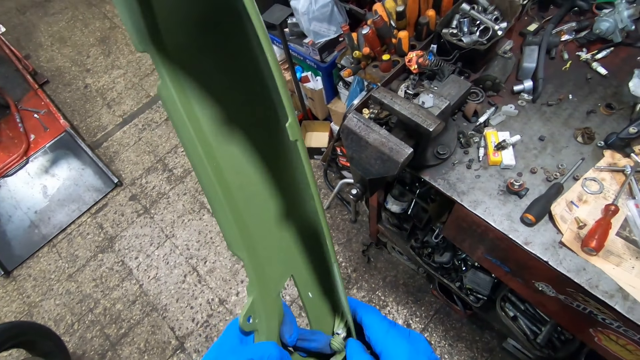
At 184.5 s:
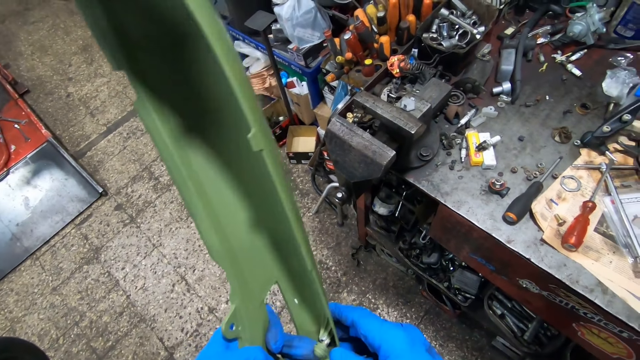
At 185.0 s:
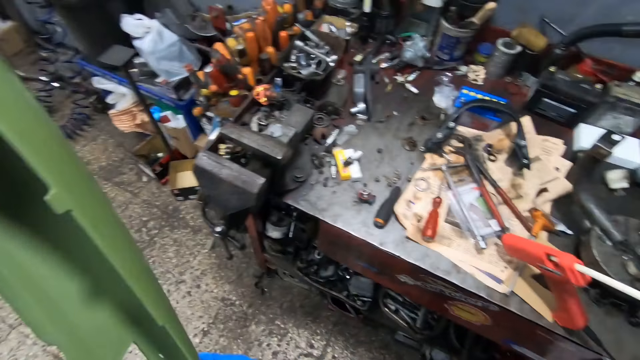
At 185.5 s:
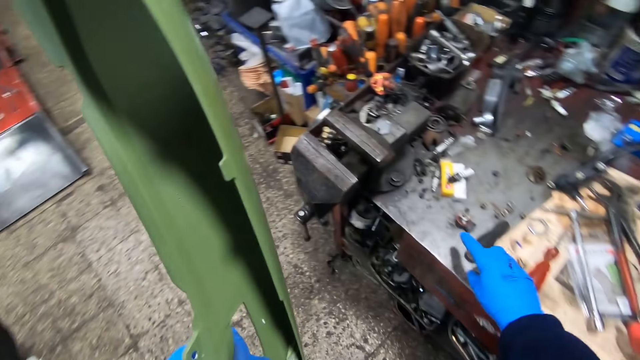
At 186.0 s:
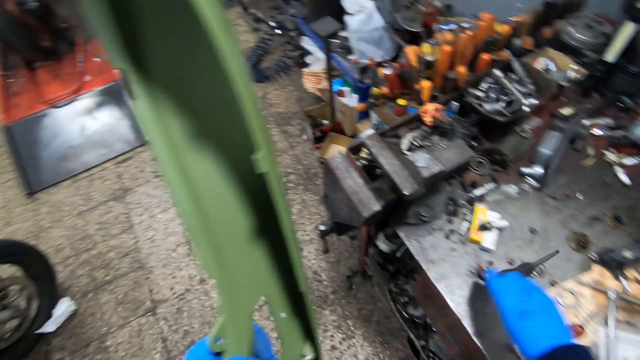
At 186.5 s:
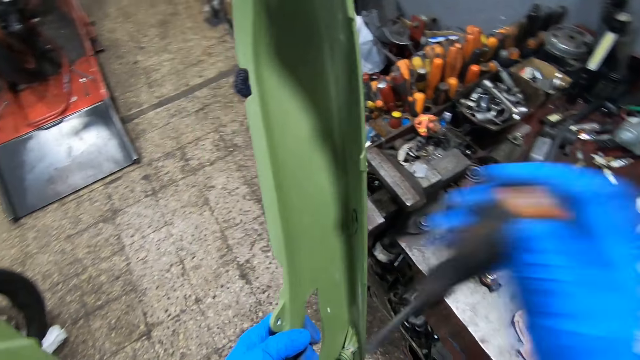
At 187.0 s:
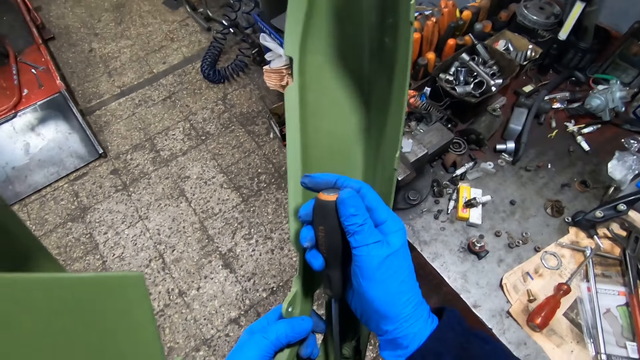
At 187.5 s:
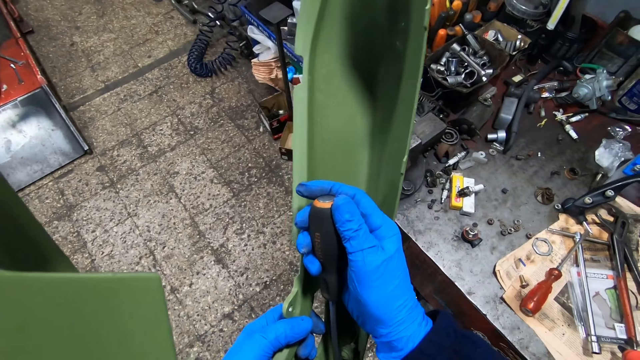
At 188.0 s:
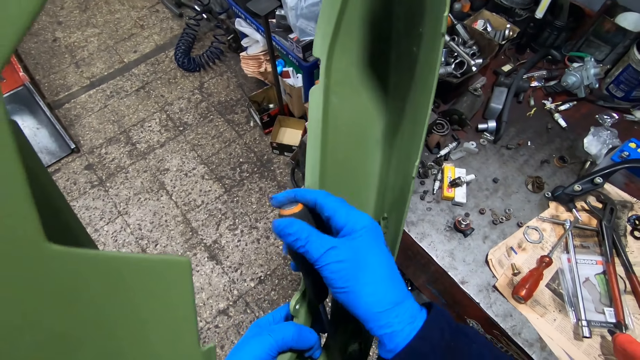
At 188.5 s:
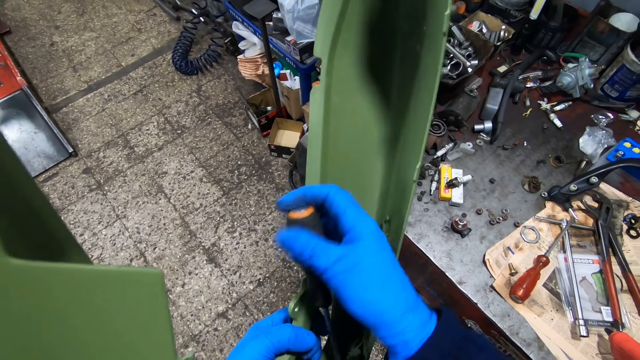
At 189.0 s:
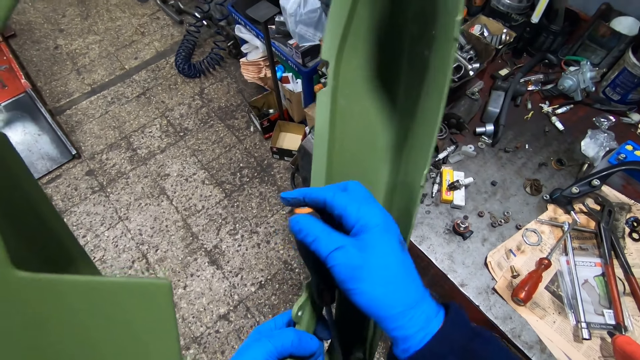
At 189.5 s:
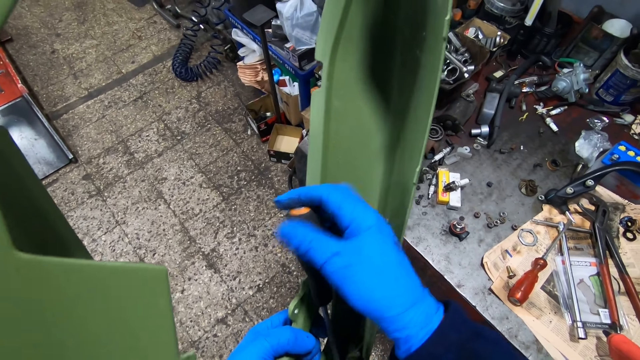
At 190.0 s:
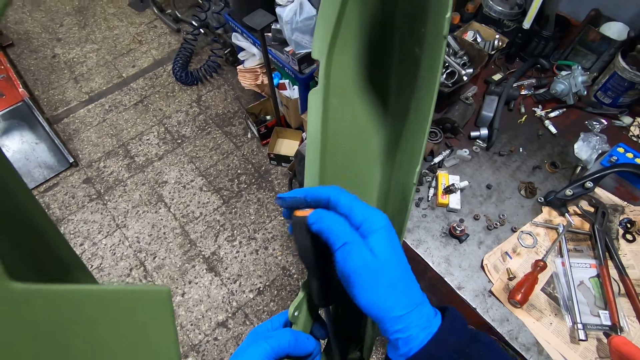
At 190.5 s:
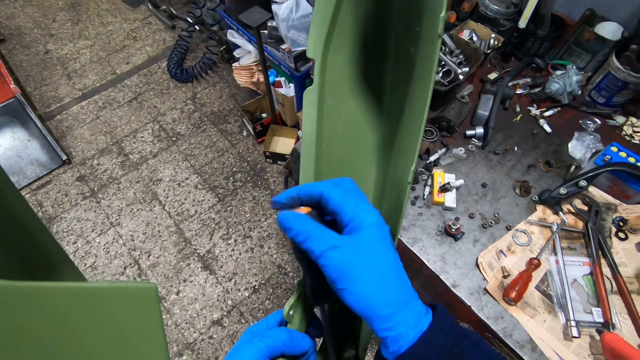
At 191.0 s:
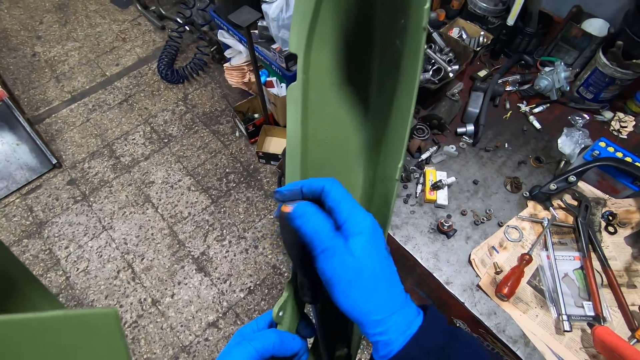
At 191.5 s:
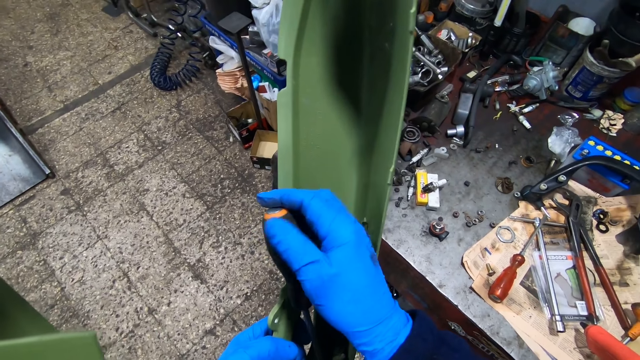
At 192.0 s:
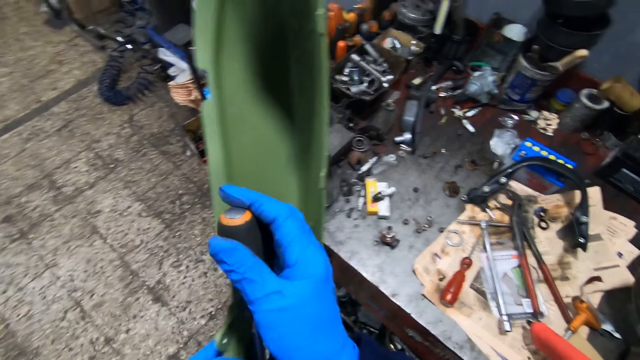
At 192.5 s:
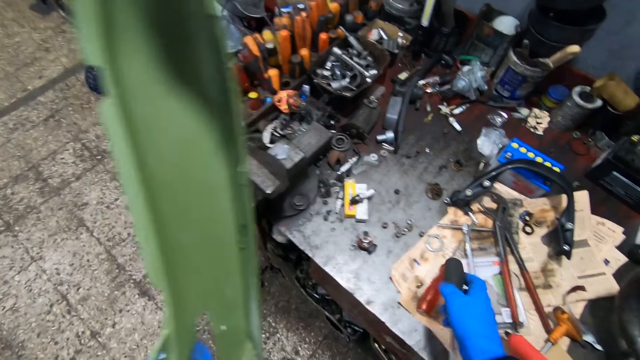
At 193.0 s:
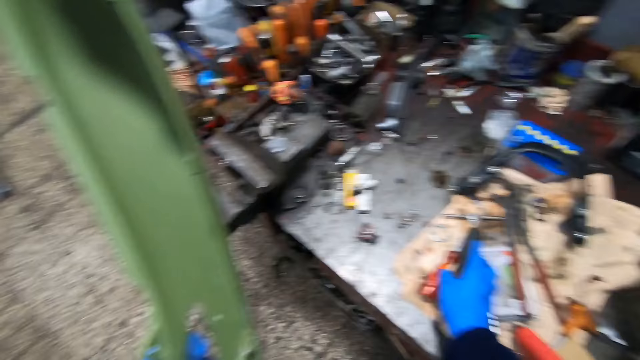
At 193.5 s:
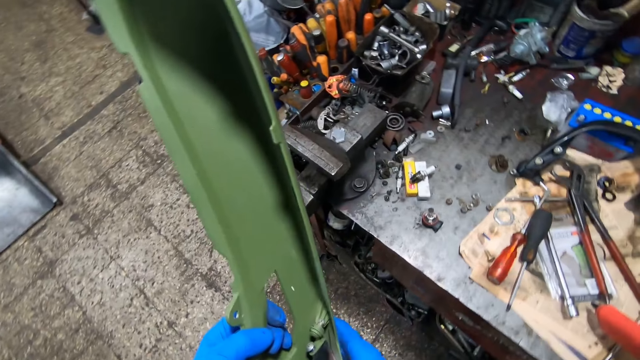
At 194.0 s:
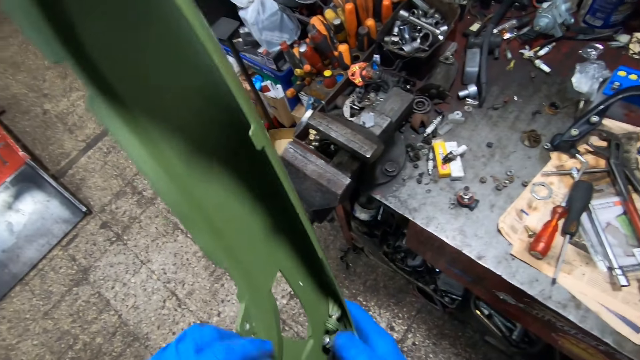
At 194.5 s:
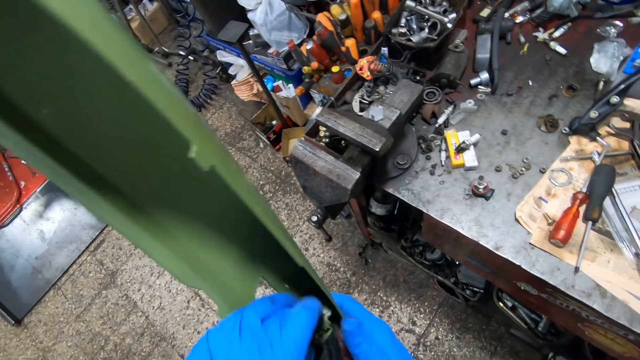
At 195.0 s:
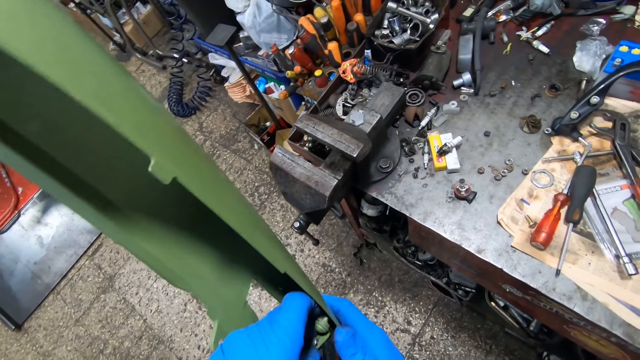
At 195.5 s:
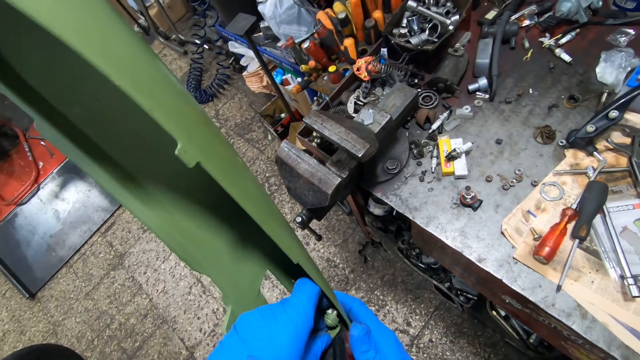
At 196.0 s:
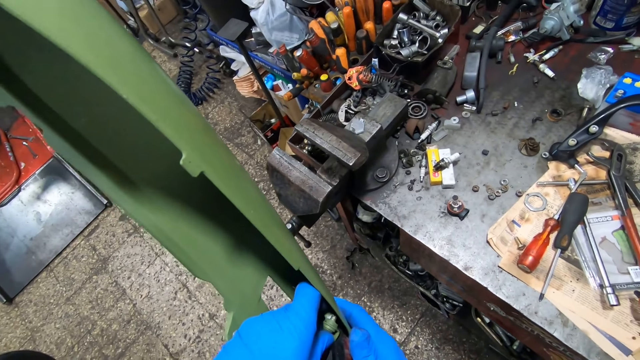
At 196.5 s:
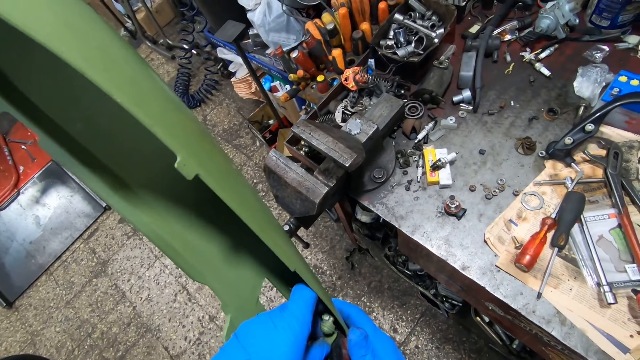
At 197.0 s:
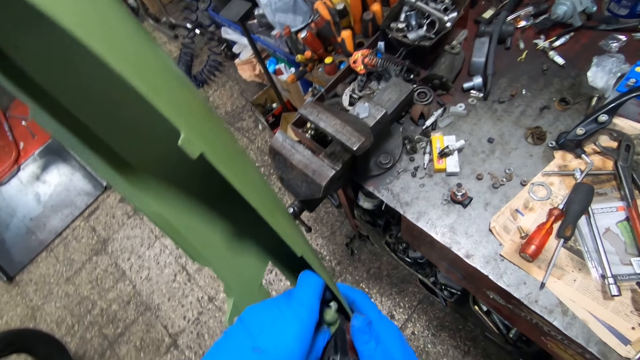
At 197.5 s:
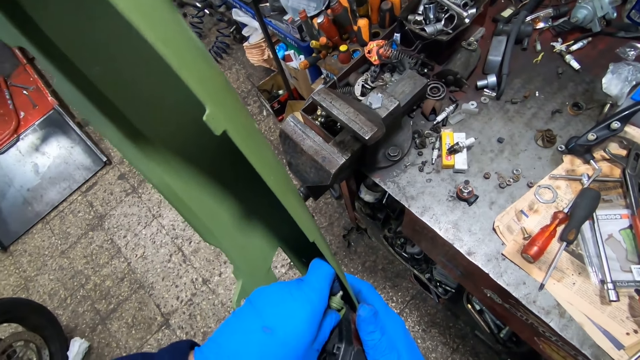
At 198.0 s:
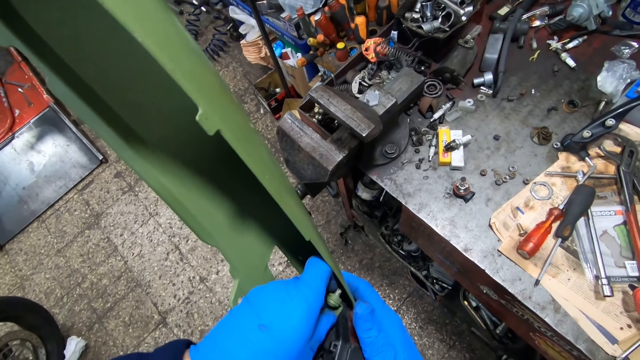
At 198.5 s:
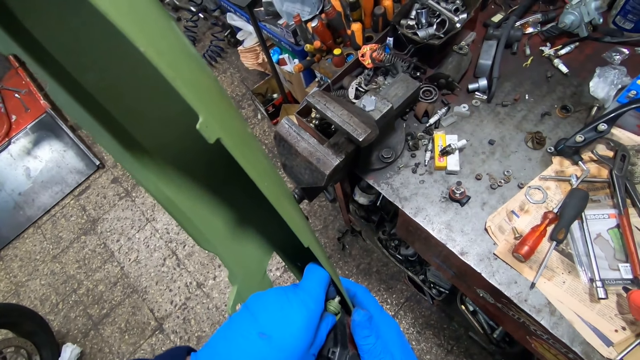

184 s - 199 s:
The camera wearer picks a screwdriver on the tool bench with his gloved right hand. He screws inside the rear fender with his gloved right hand. He opens the screw in the motor bike part. He drops the screwdriver on the tool bench with his gloved right hand. He adjusts the rear fender with his gloved hands. He holds the motor bike part with his hands. He removes the clip in the rear fender with his left hand.

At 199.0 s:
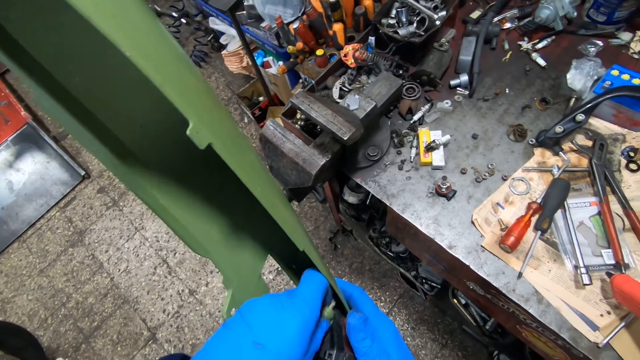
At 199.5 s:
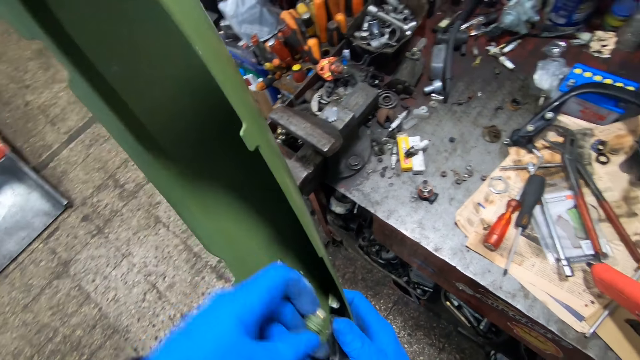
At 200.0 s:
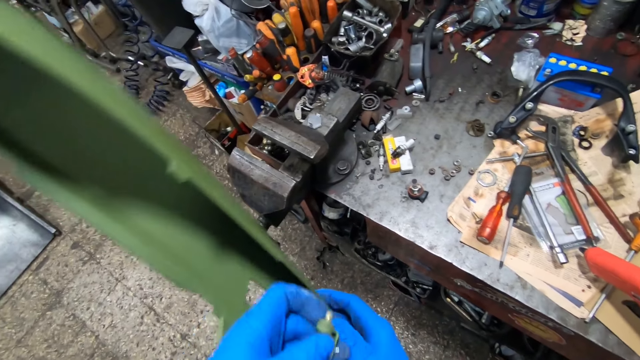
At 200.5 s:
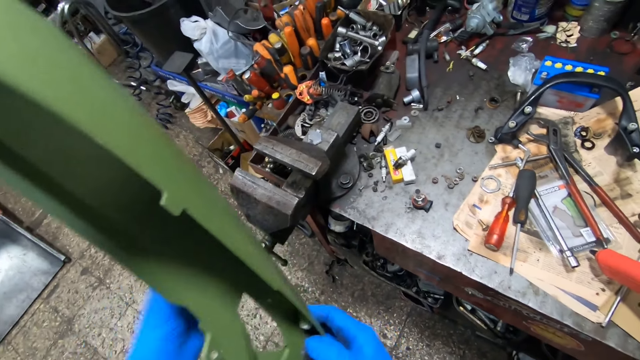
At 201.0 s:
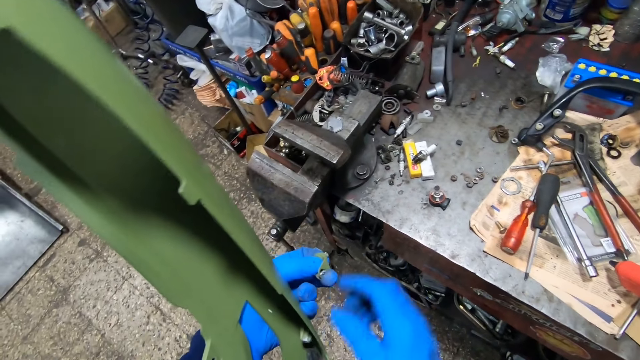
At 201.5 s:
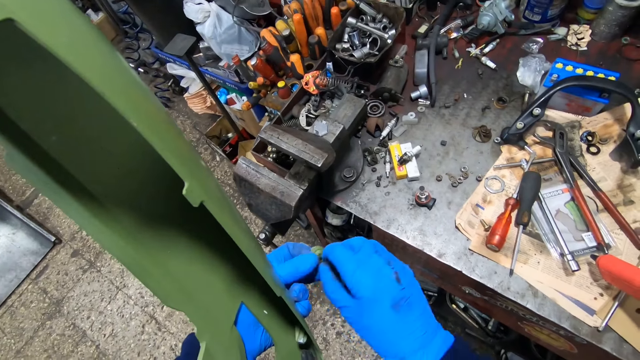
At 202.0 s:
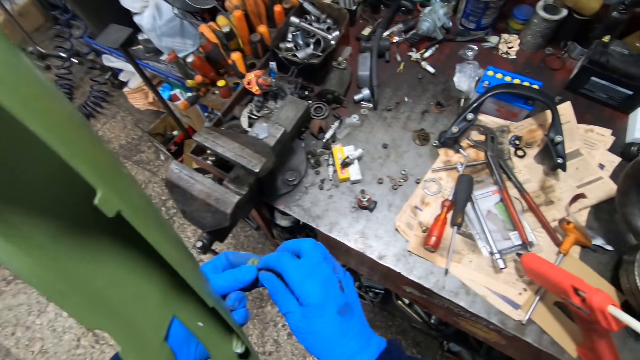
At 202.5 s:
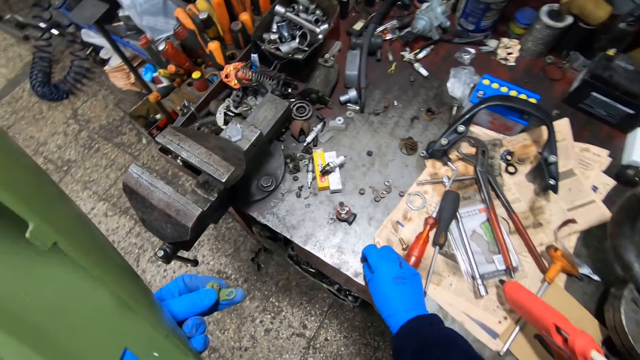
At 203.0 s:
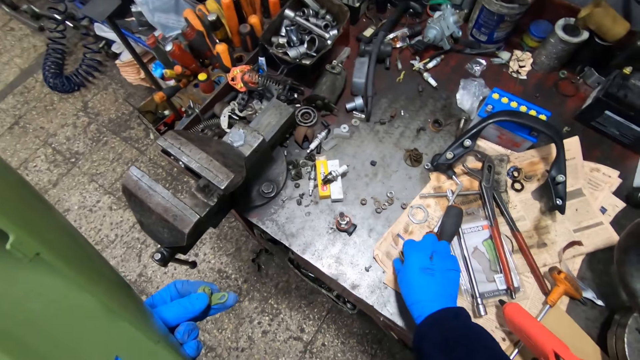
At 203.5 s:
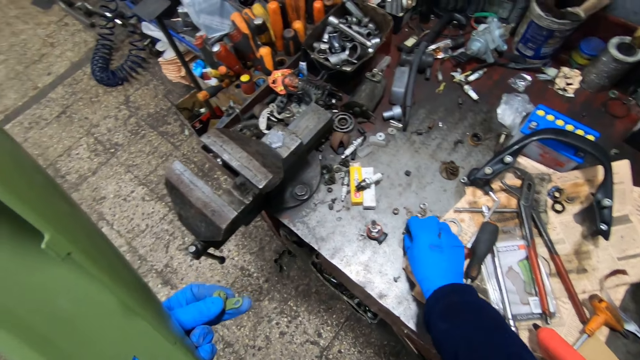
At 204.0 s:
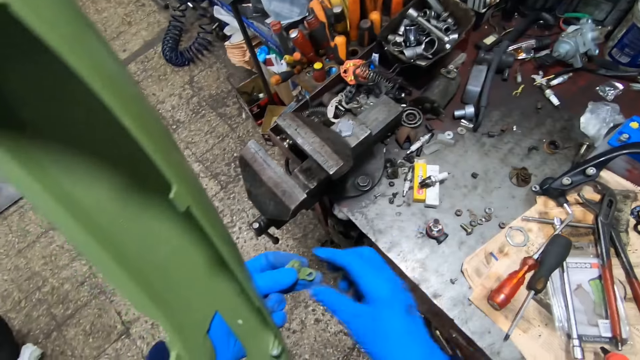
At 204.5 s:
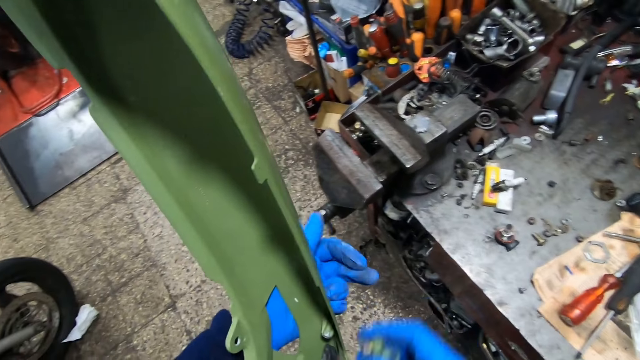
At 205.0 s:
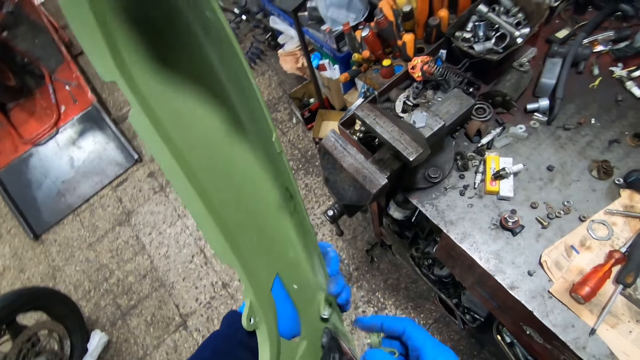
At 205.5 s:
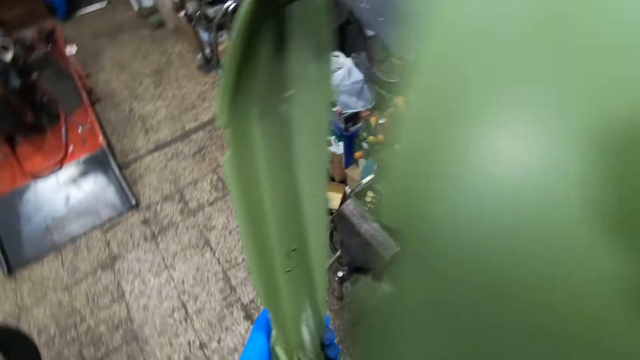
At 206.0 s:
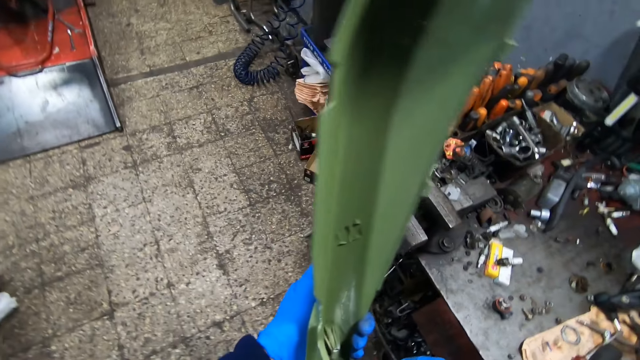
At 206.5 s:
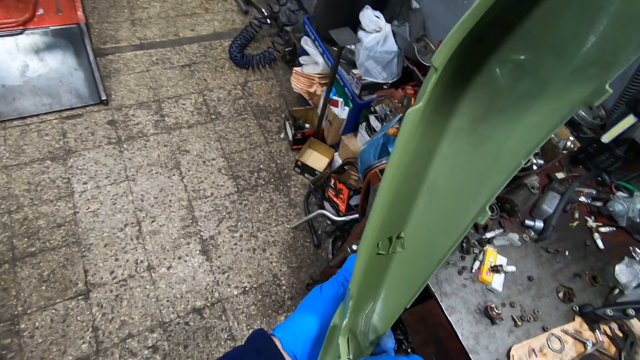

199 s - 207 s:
The camera wearer removes the screw from the clip with his gloved right hand. He drops the screw on the tool bench with his gloved right hand. He moves a screw on the tool bench with his gloved right hand. He passes the clip from his gloved left hand to his gloved right hand. He holds the motor bike part with his hands.
